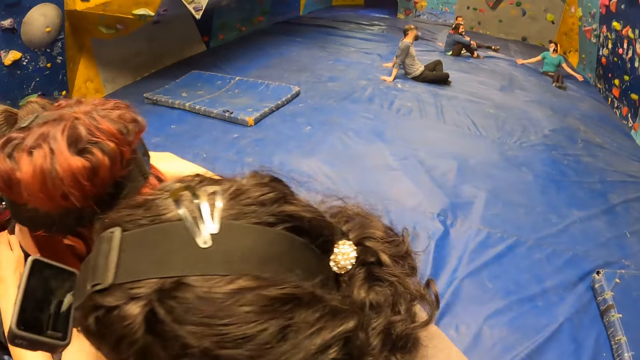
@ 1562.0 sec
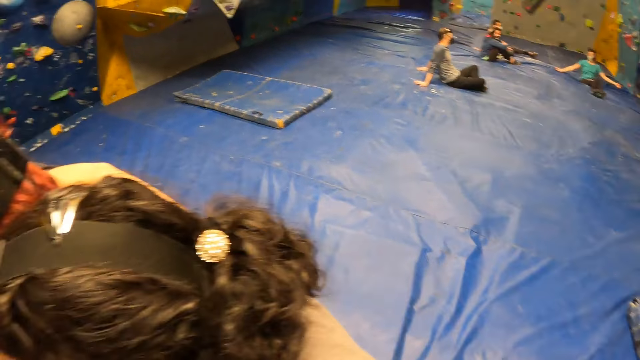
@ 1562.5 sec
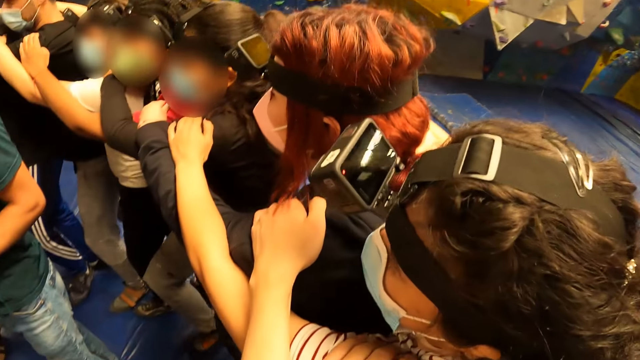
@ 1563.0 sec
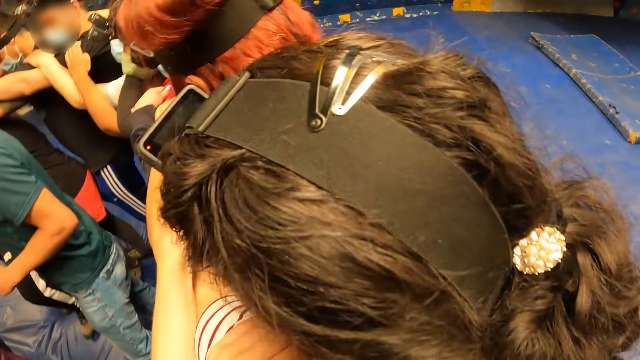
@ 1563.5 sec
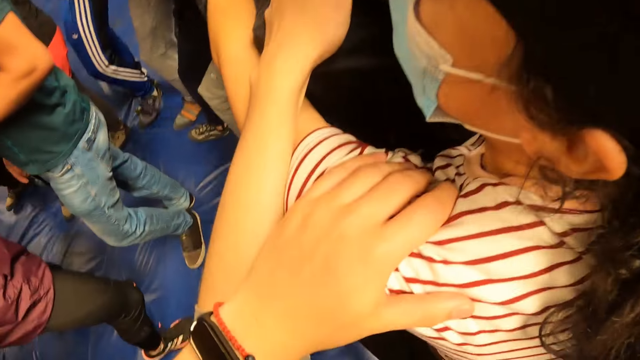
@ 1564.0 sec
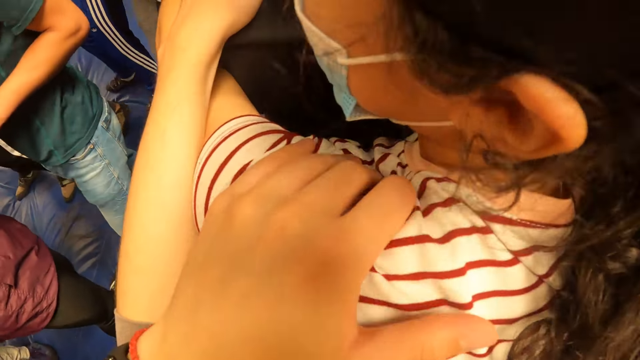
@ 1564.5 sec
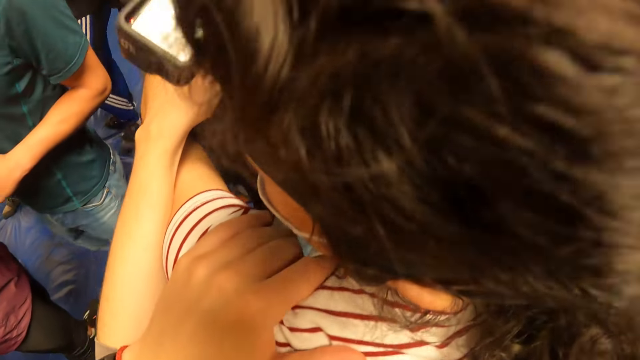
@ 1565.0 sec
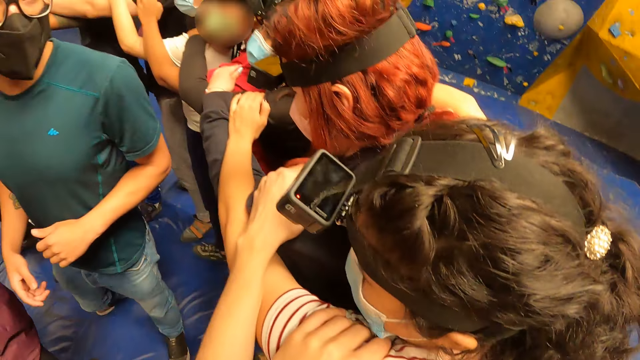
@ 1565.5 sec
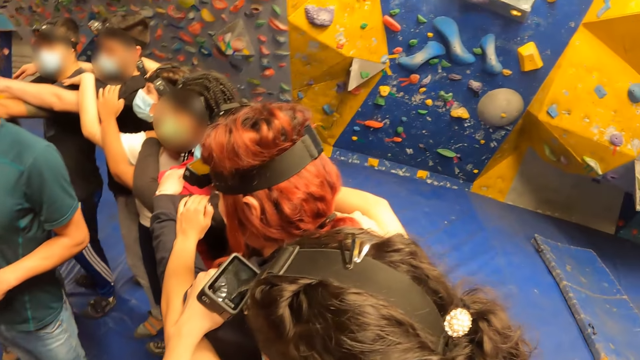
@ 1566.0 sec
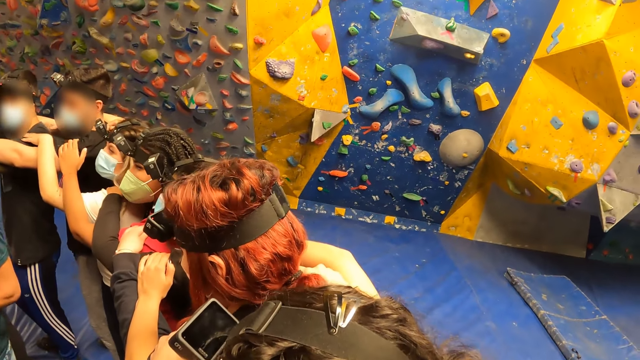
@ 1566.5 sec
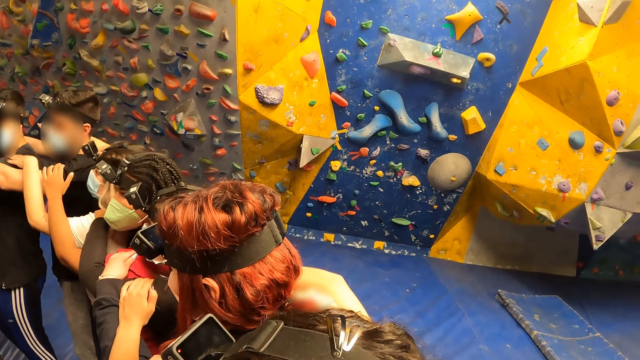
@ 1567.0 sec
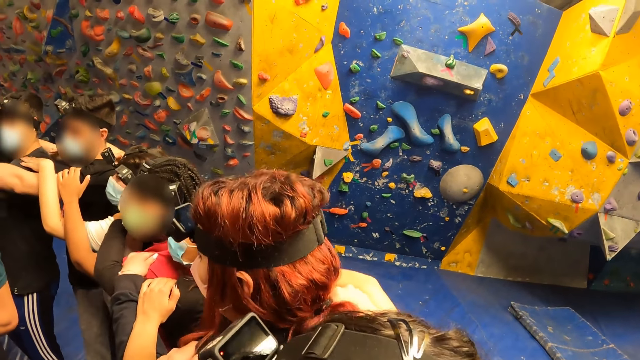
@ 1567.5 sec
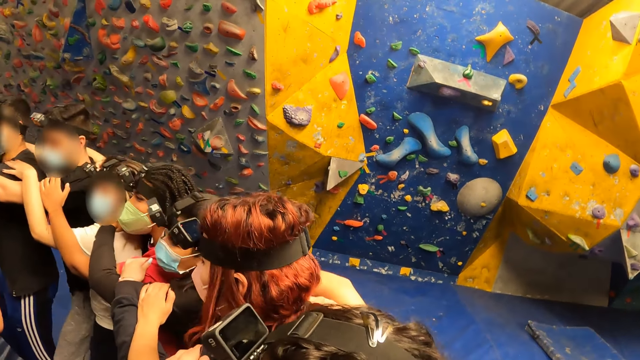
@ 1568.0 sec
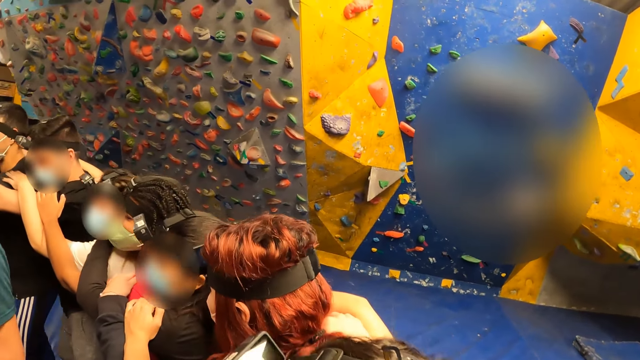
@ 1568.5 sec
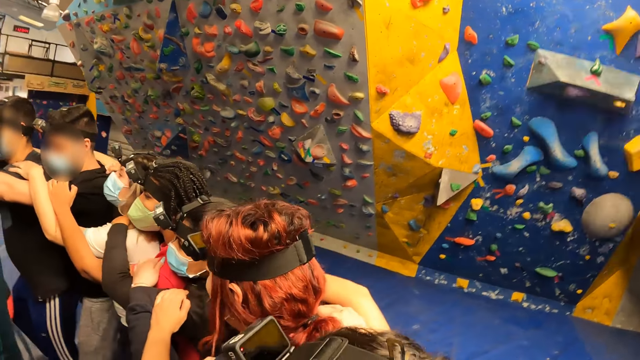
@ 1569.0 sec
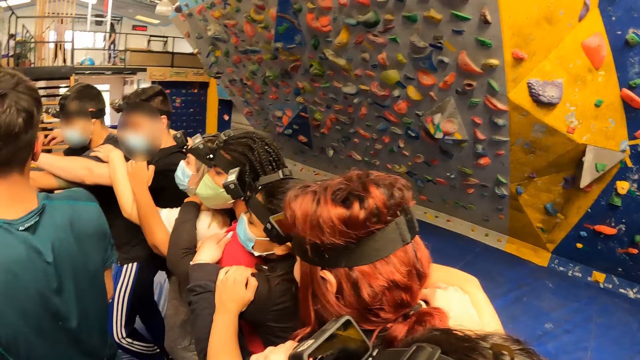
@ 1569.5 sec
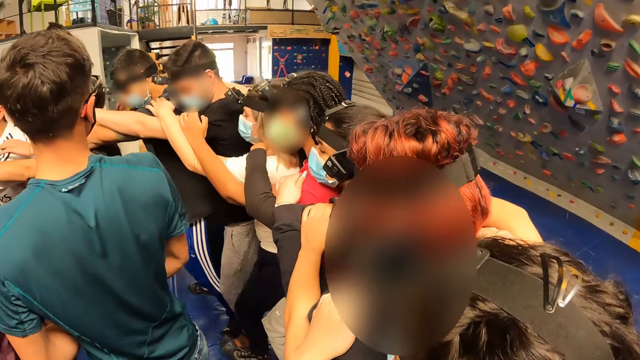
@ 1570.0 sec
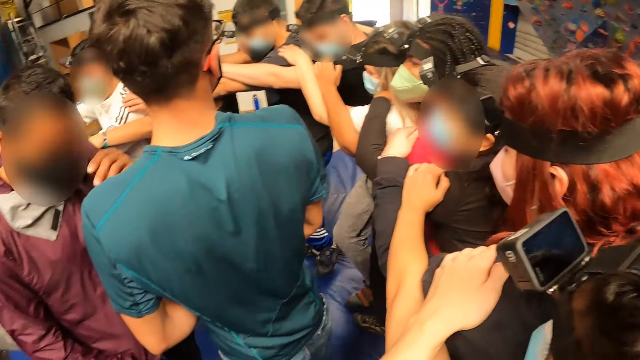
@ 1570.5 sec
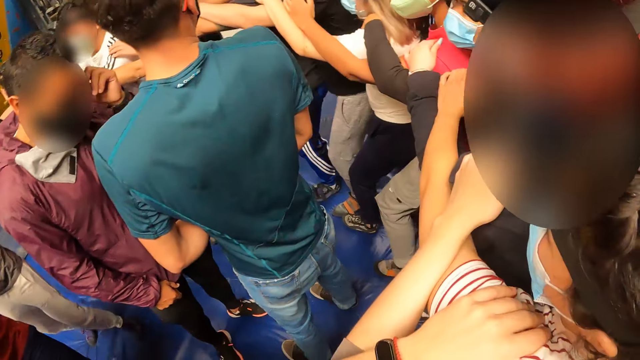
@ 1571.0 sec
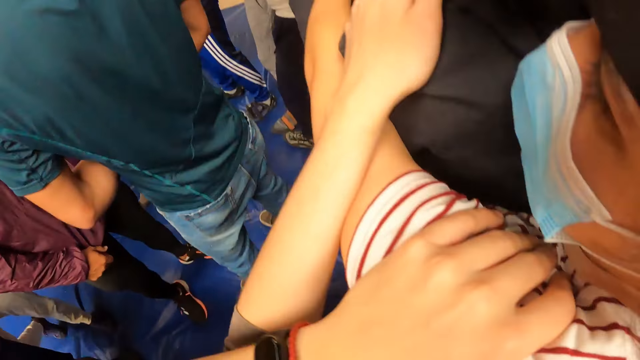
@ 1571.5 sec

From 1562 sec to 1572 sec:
The camera wearer holds a woman's waist with his hands. He walks forward with the group of people in the circle.

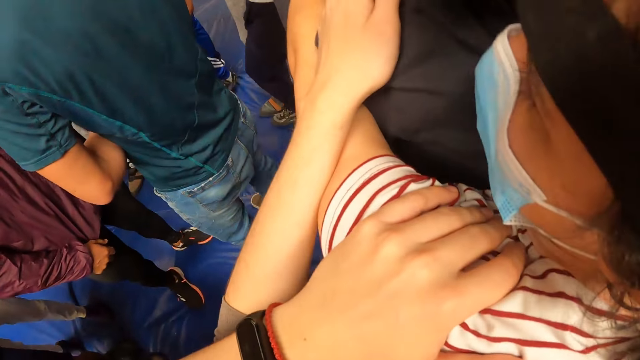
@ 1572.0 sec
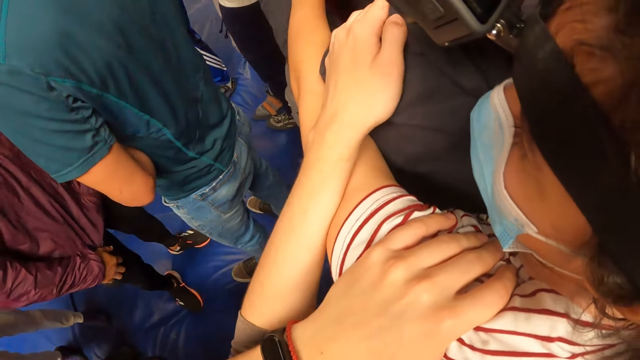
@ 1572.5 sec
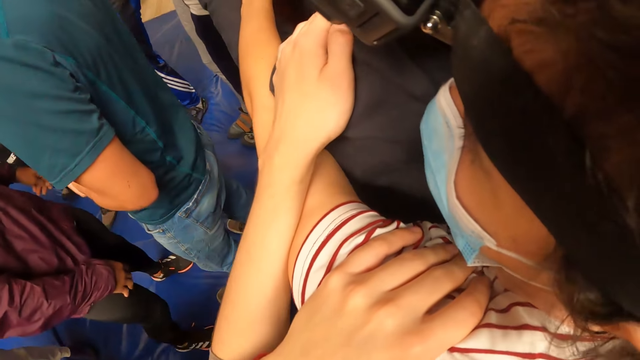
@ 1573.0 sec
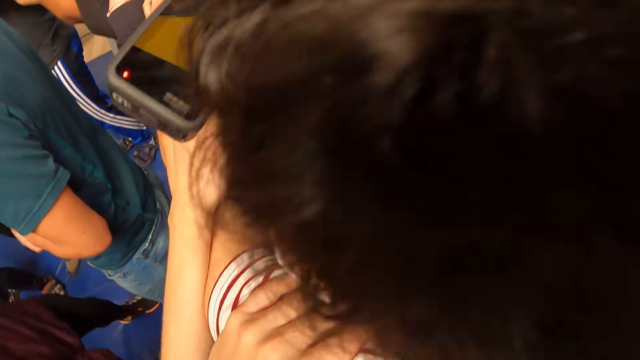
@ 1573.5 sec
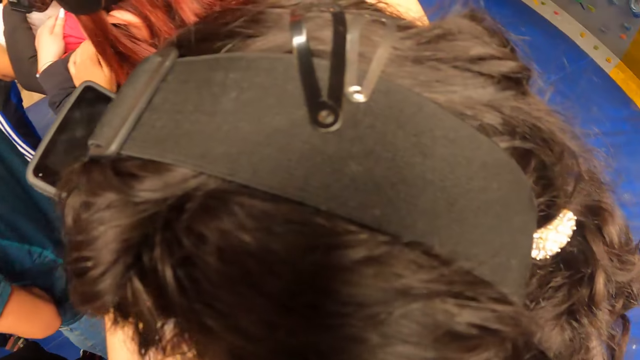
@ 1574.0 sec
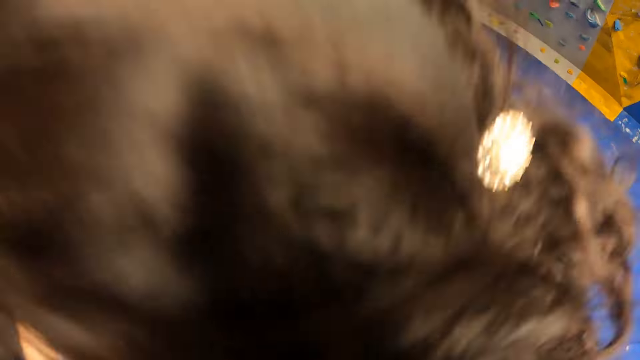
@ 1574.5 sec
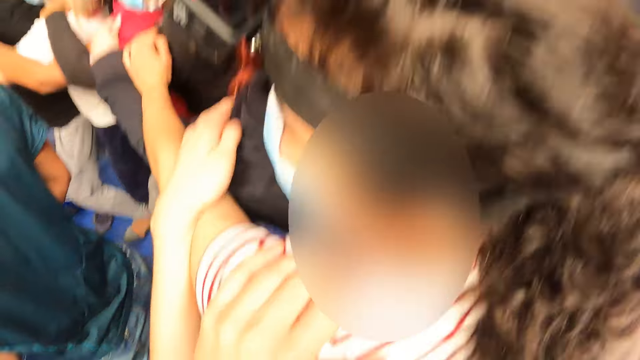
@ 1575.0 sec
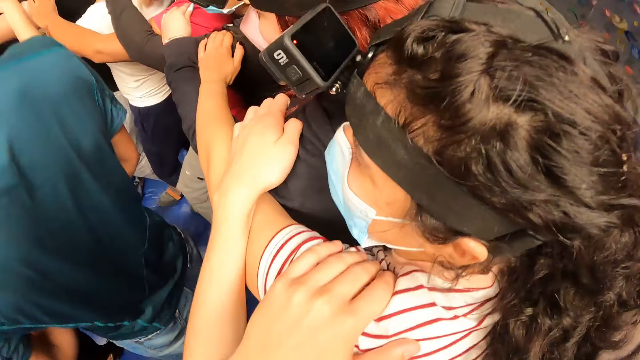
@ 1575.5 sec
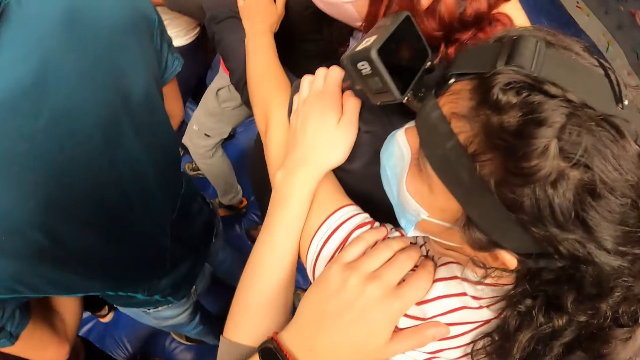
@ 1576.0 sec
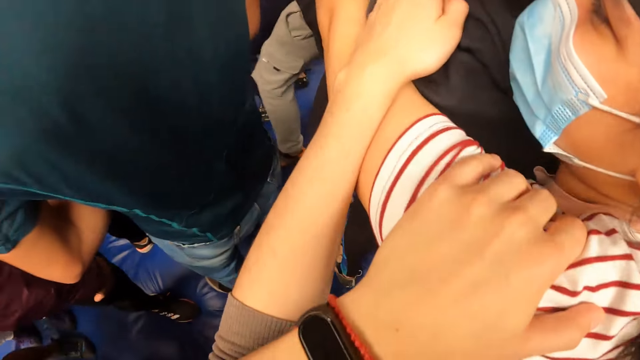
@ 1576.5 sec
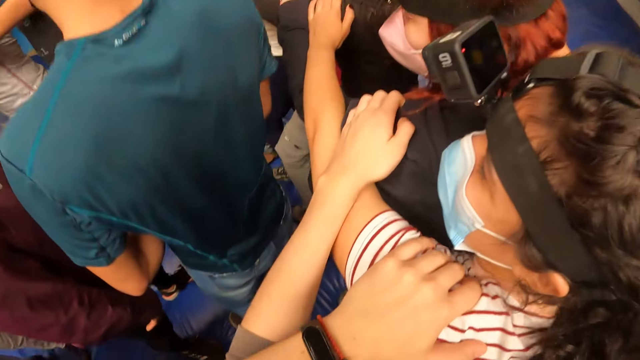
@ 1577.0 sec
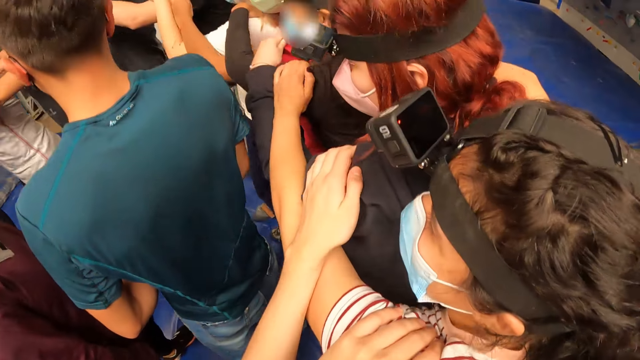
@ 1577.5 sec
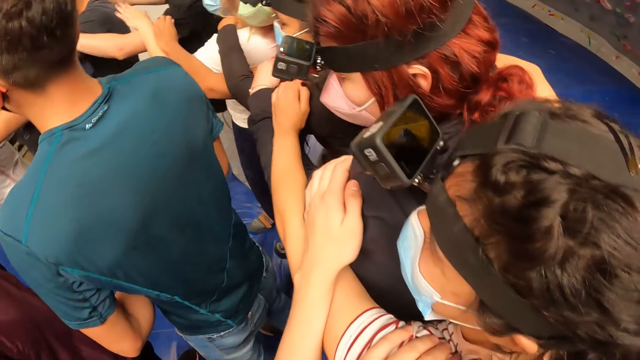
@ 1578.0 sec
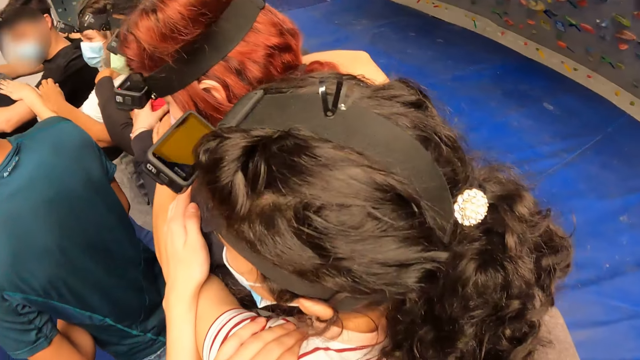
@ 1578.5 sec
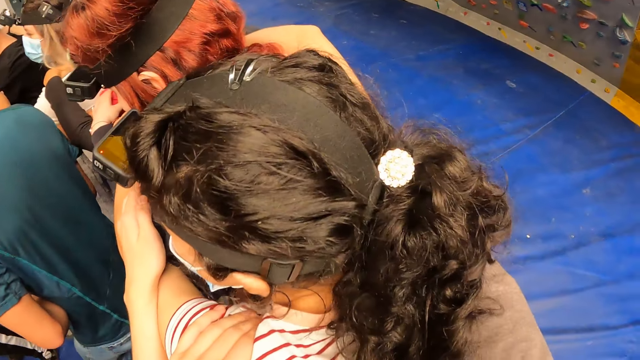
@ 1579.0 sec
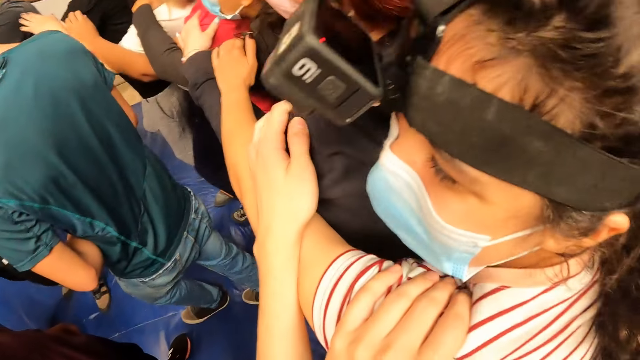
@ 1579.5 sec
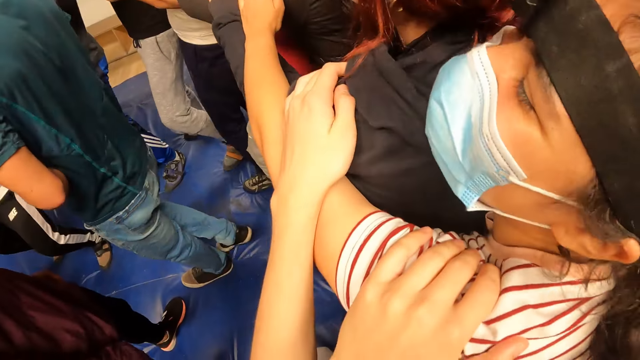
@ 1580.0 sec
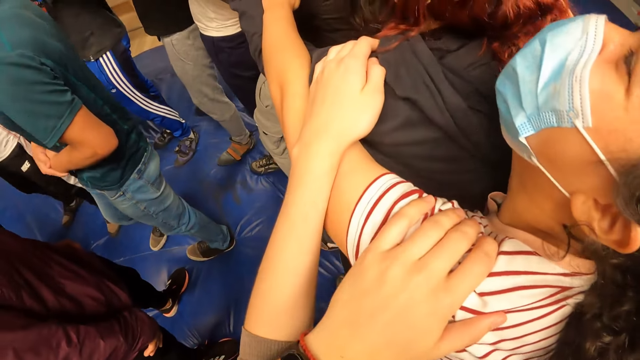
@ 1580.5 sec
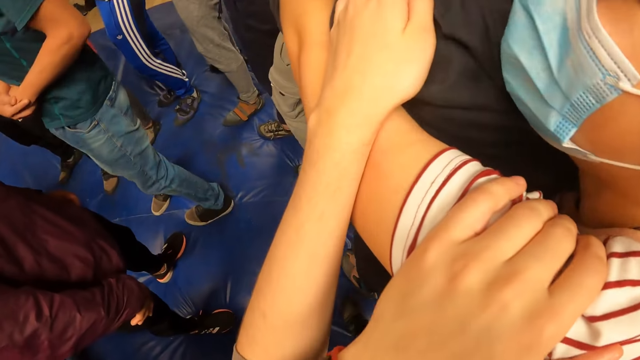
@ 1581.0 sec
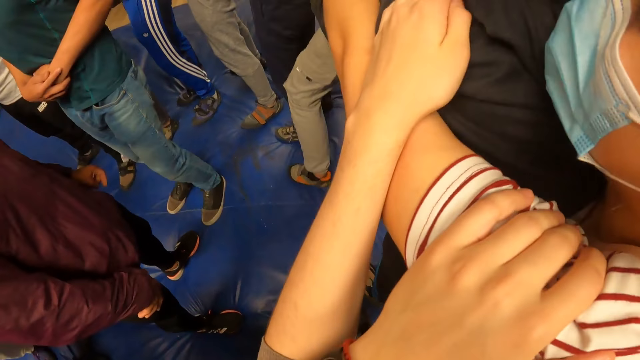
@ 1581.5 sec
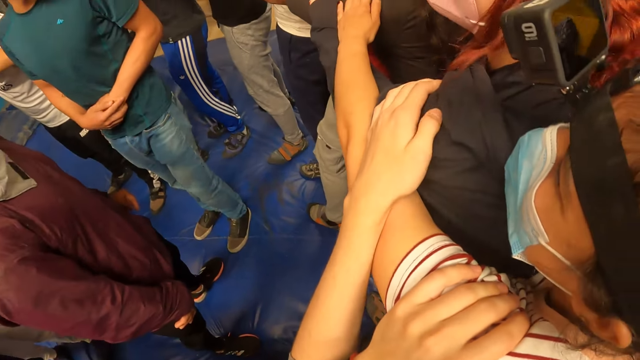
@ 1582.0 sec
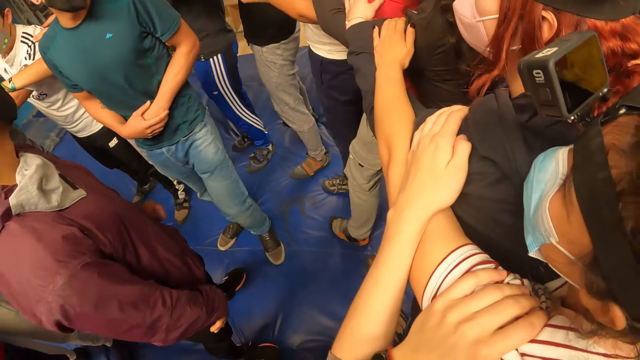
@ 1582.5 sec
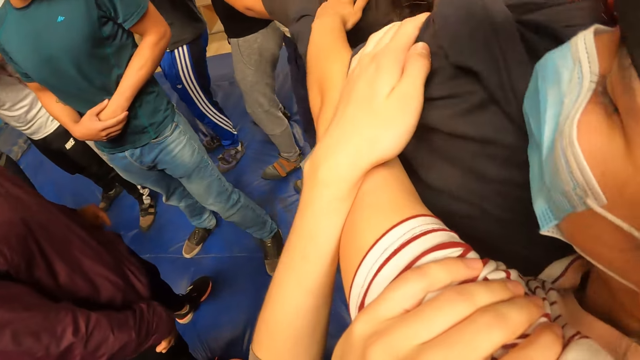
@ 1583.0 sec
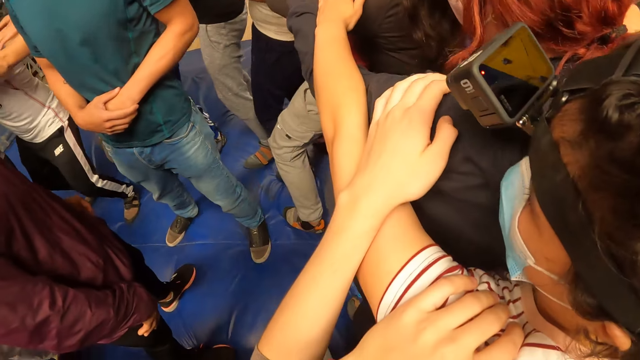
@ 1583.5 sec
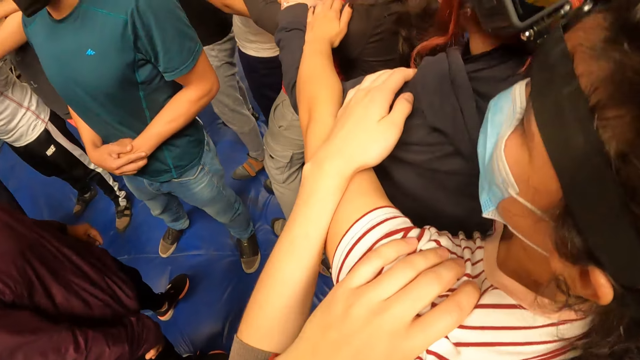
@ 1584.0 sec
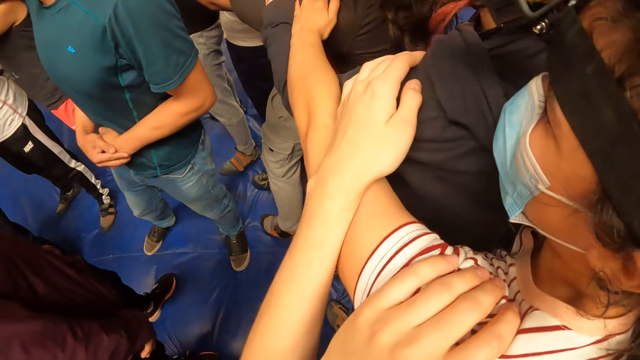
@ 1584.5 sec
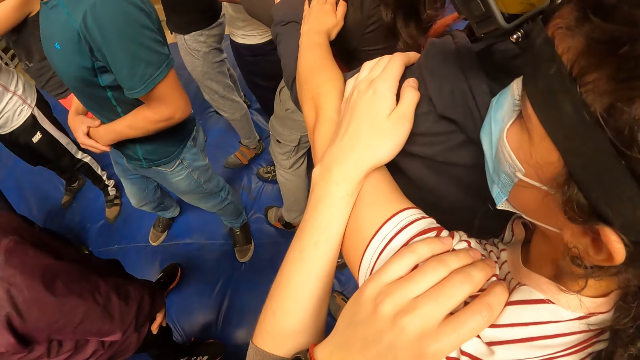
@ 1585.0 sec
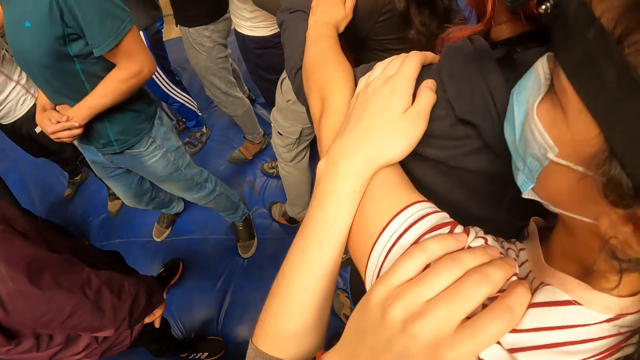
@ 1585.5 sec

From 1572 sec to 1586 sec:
The camera wearer exercises on the floor with his friends. He jumps with the group of people in the circle. He stands on the floor.
